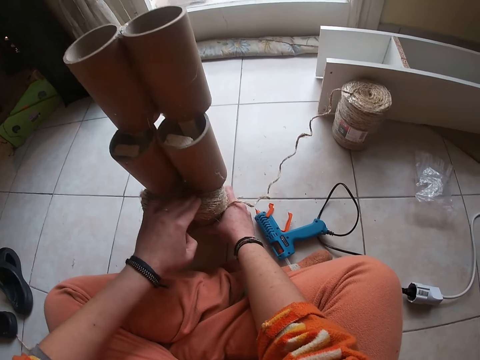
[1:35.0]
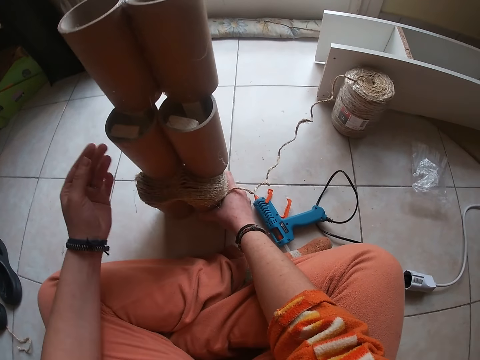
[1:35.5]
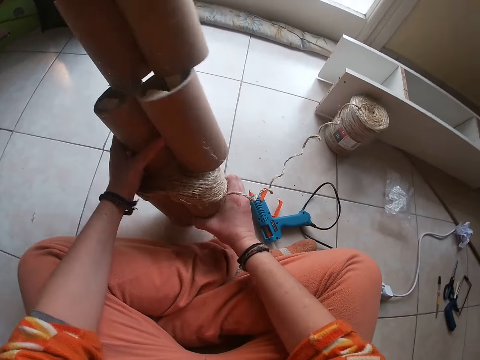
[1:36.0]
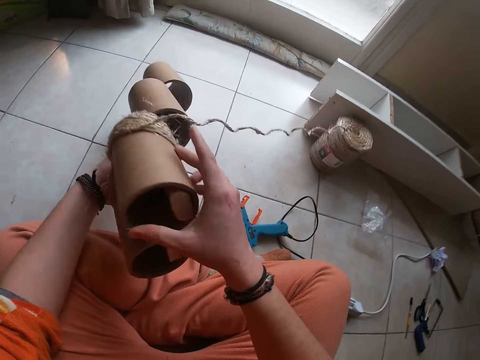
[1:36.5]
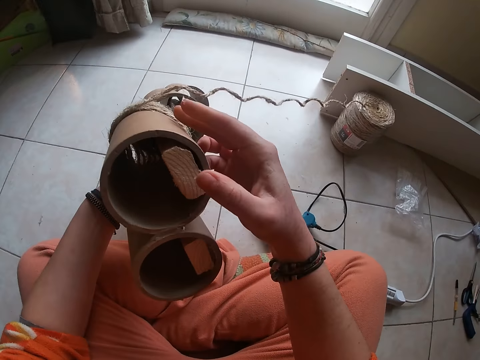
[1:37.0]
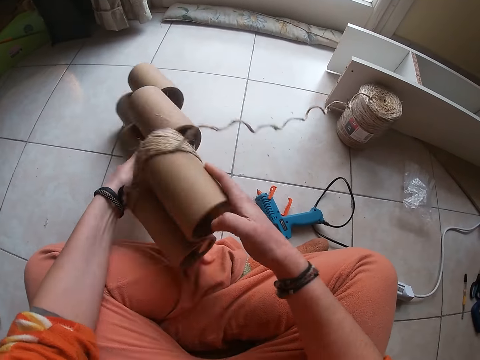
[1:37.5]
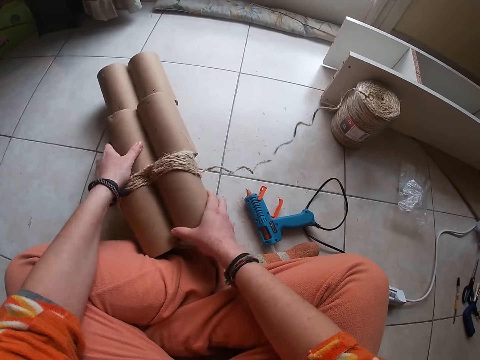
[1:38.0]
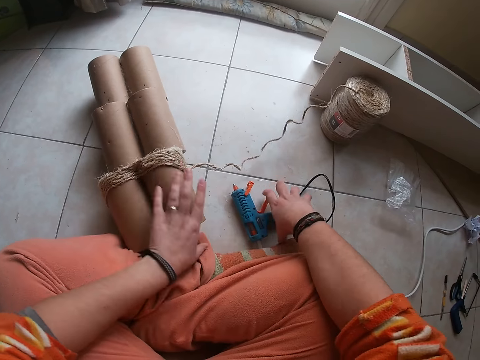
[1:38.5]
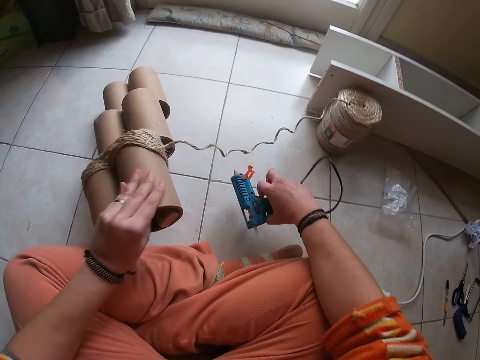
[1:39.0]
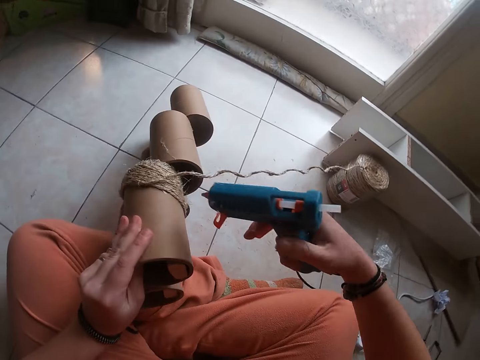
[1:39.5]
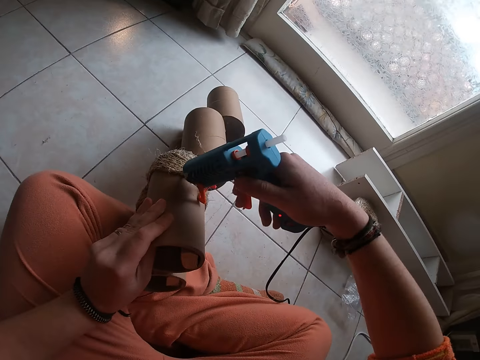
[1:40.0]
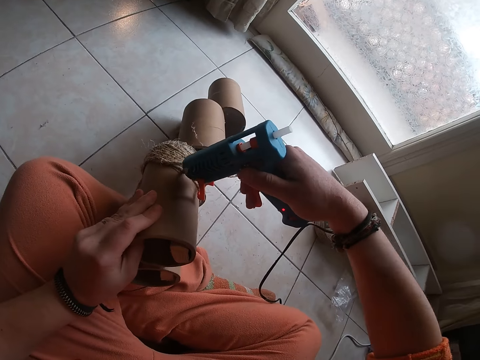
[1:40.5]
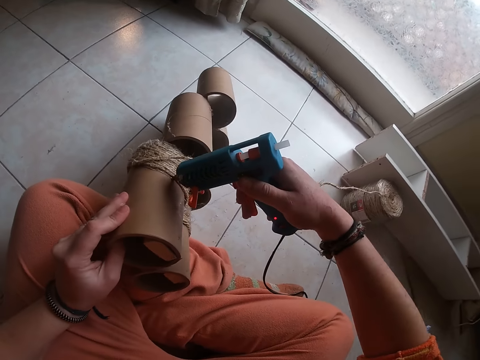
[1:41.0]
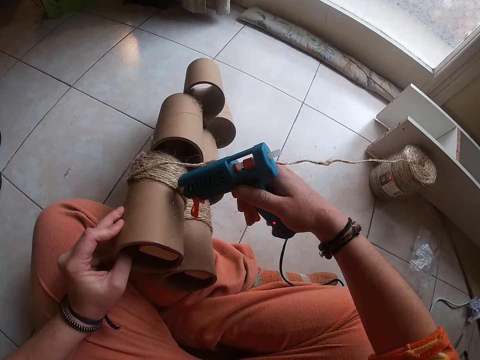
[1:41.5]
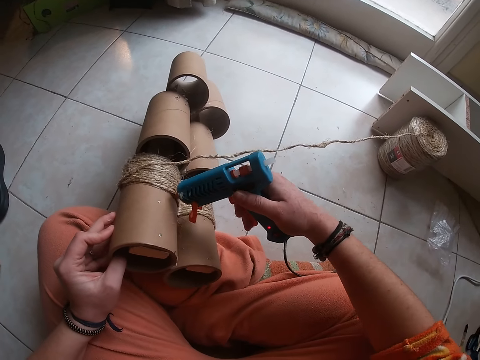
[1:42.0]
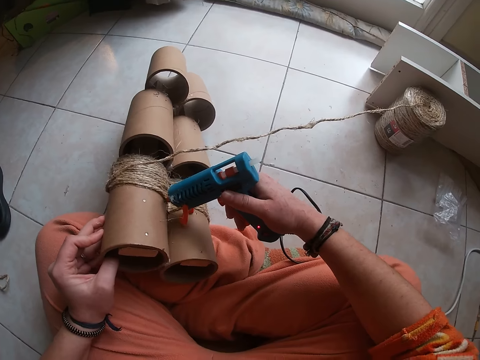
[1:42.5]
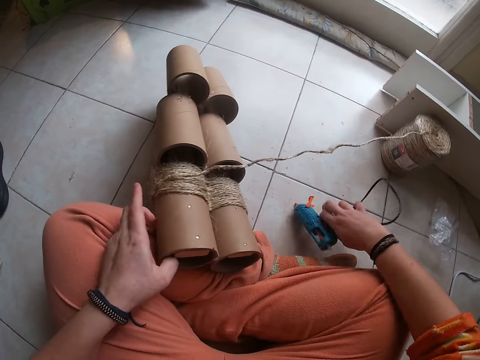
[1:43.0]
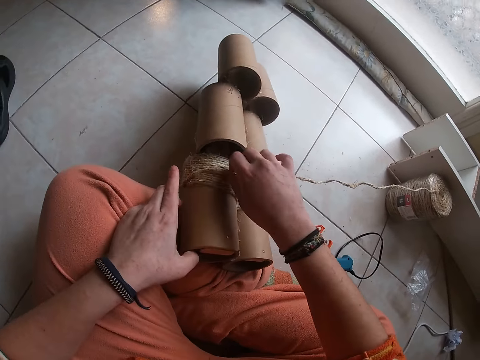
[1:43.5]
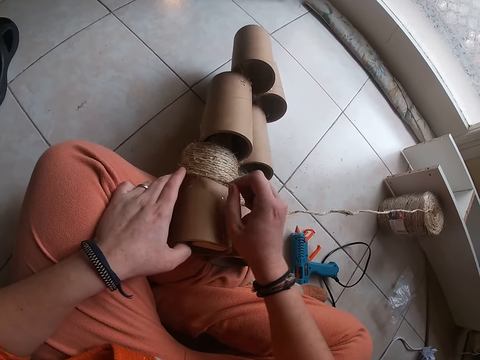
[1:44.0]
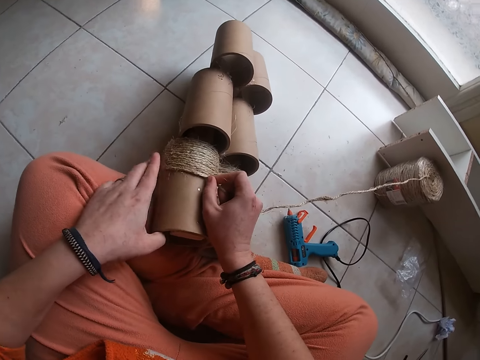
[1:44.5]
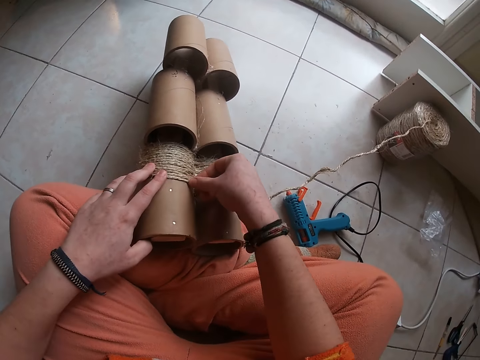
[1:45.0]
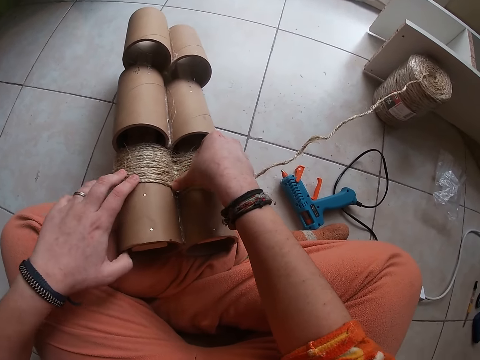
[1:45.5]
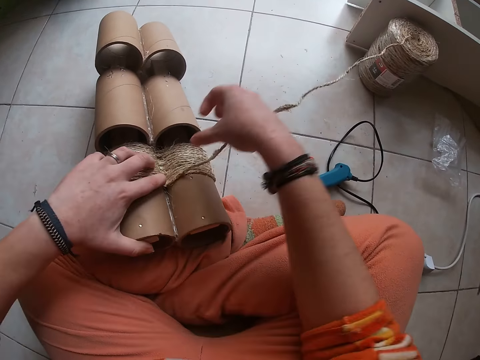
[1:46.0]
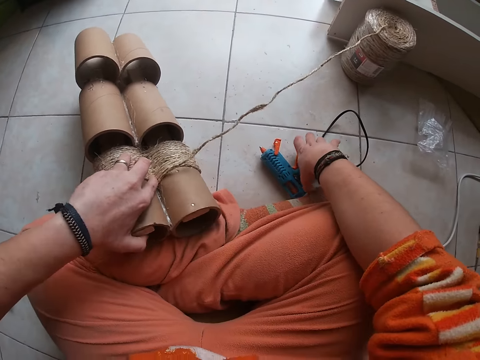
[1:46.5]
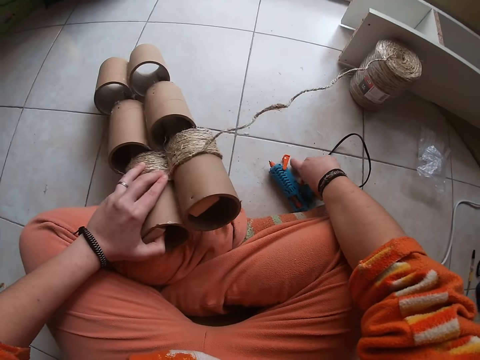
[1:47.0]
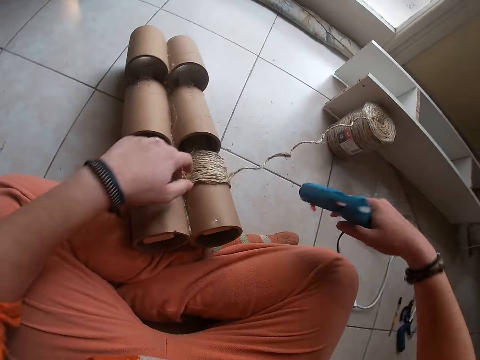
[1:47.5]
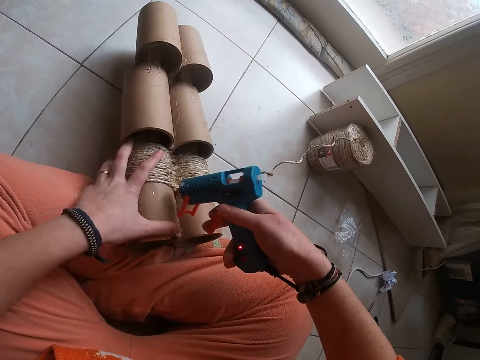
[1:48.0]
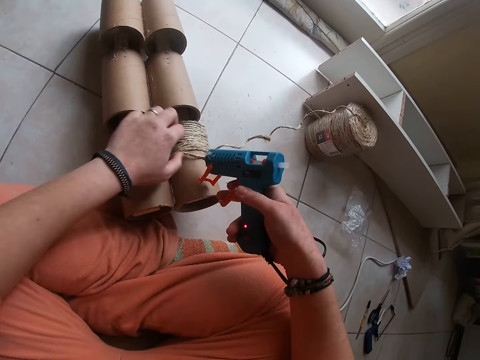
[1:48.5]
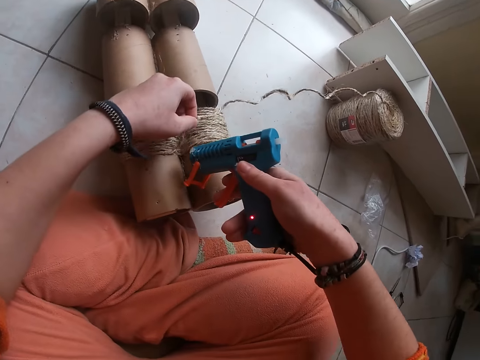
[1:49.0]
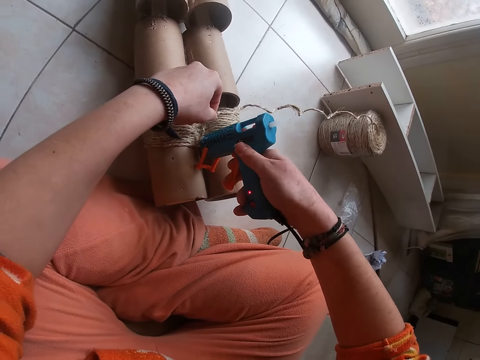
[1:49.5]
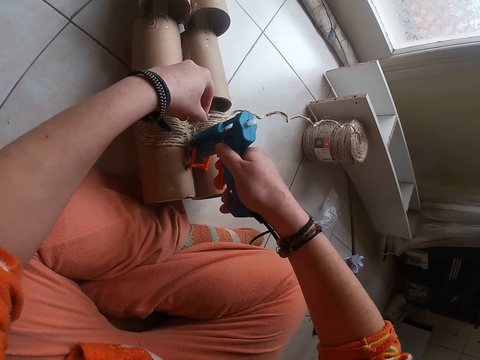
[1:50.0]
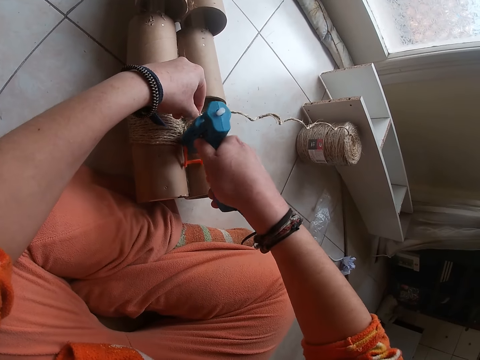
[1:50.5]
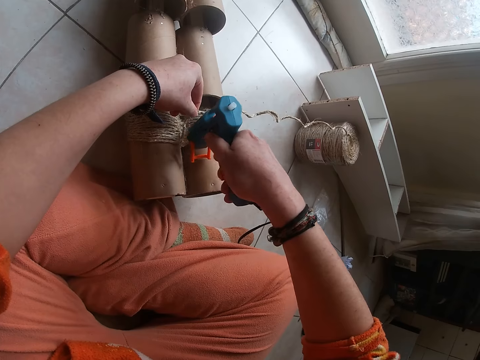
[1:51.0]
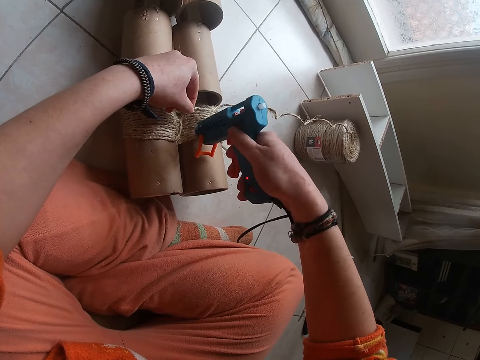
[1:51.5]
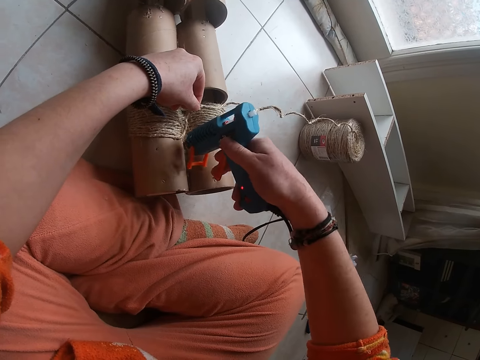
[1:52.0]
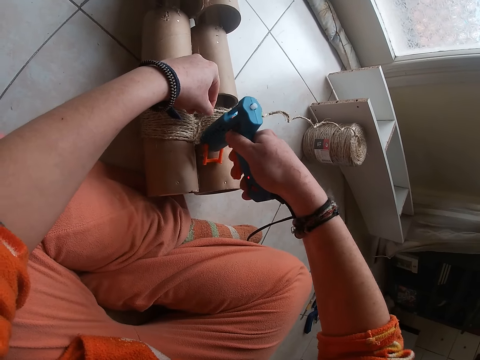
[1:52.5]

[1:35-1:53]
The camera wearer turns the craft or structure around with her hands. She stares at the structure. She drops the craft on the floor with her left hand. She picks up the hot glue gun on the floor with her right hand. She takes the craft with her left hand from the floor. She positions the structure on her legs. She applies glue on the craft with the hot glue gun in her right hand. She drops the hot glue gun on the floor with her right hand. She presses the wires on the craft with her fingers. She attaches the thread in the glue on the structure. She picks up the hot glue gun on the floor with her right hand. She moves the craft to the floor with her left hand. She applies glue on the craft with the hot glue gun in her right hand.

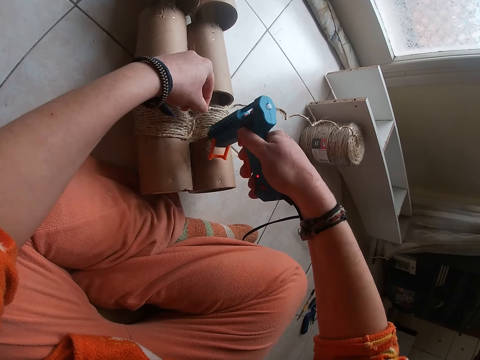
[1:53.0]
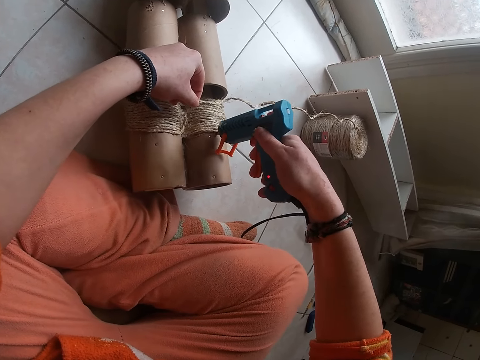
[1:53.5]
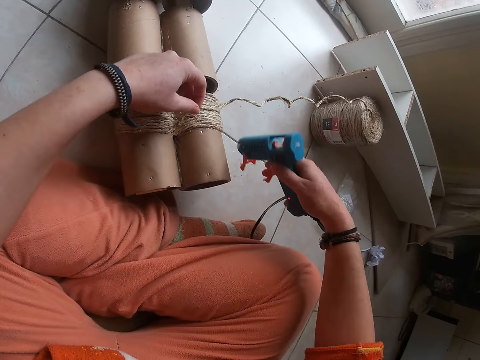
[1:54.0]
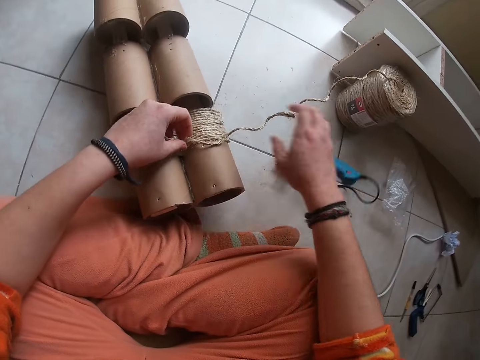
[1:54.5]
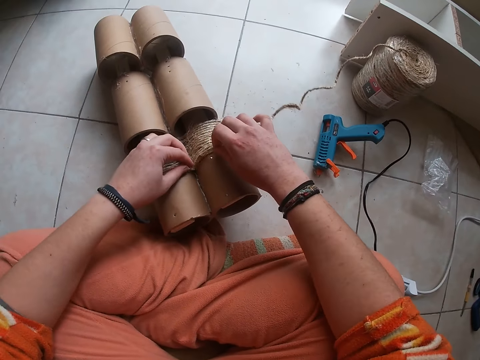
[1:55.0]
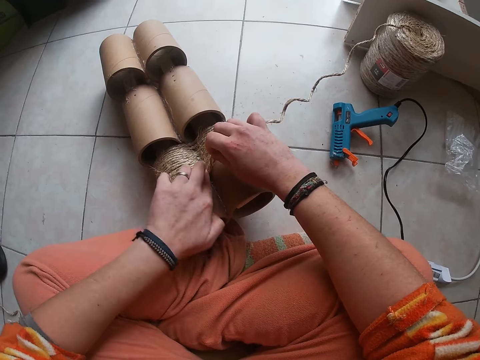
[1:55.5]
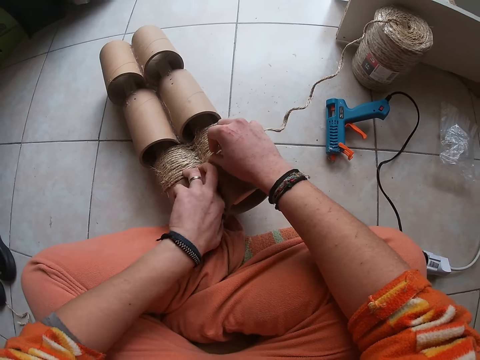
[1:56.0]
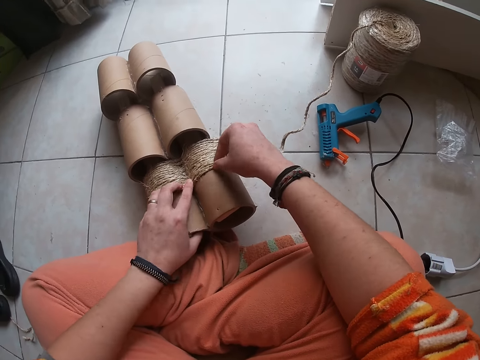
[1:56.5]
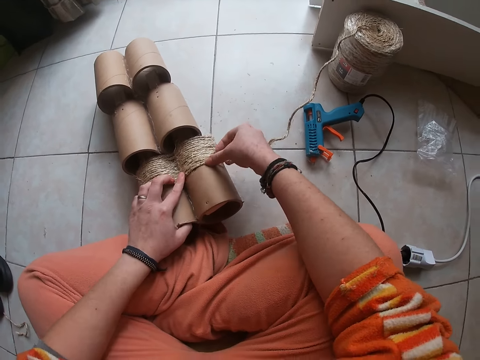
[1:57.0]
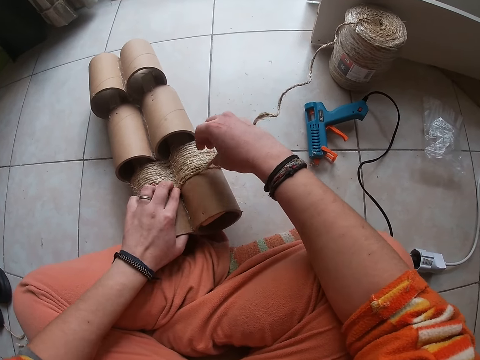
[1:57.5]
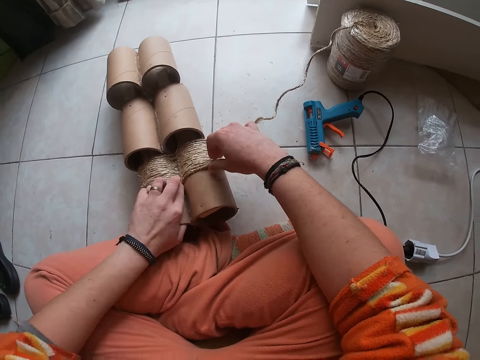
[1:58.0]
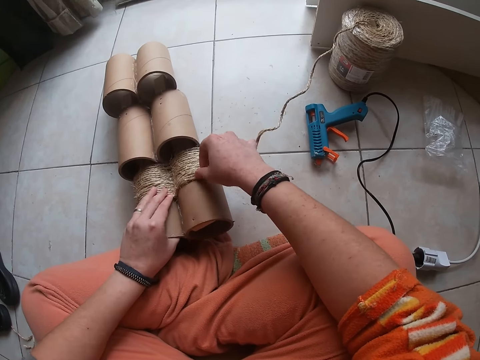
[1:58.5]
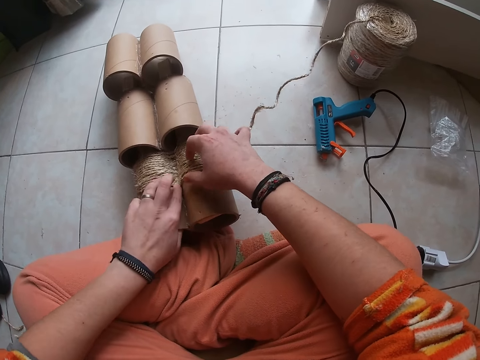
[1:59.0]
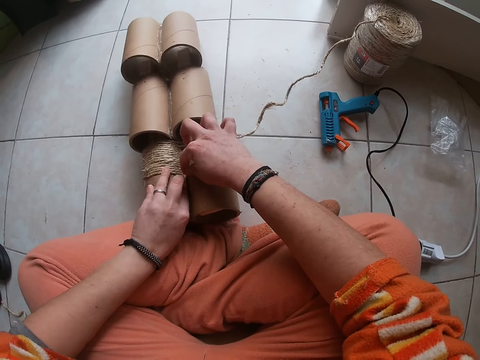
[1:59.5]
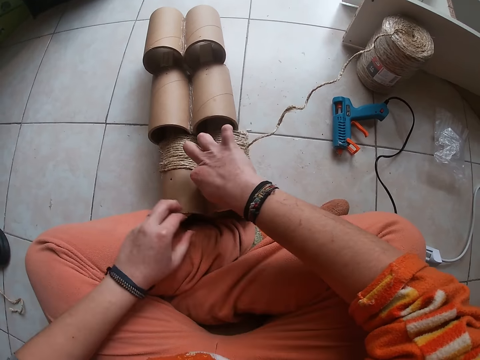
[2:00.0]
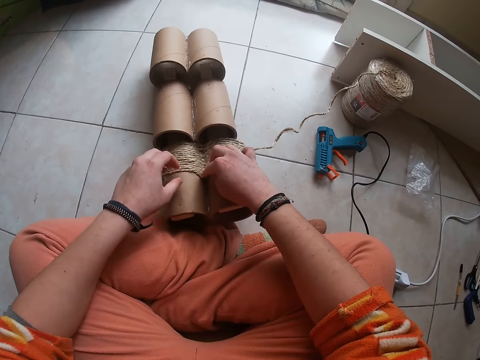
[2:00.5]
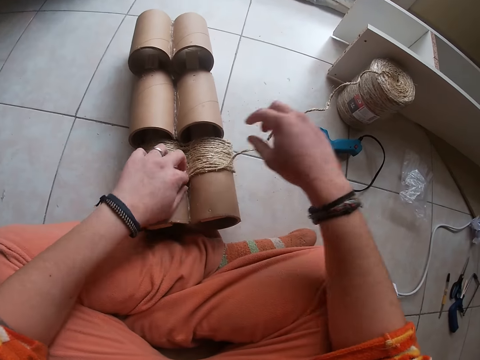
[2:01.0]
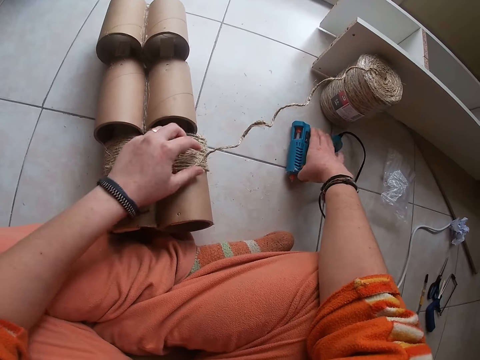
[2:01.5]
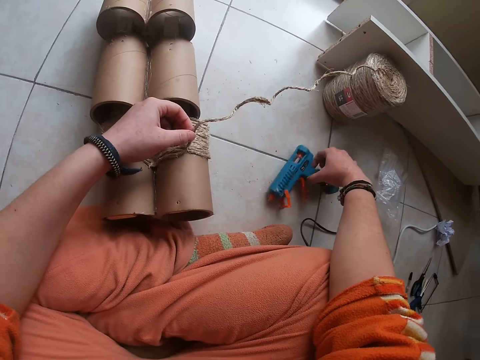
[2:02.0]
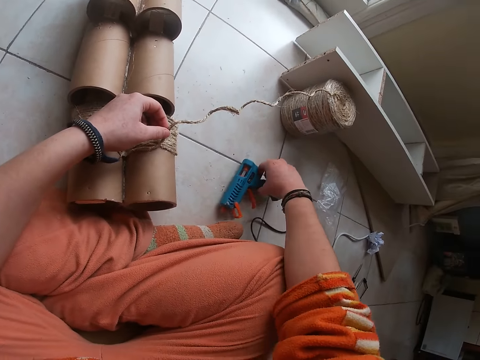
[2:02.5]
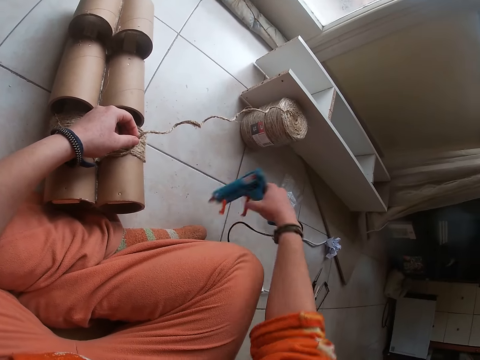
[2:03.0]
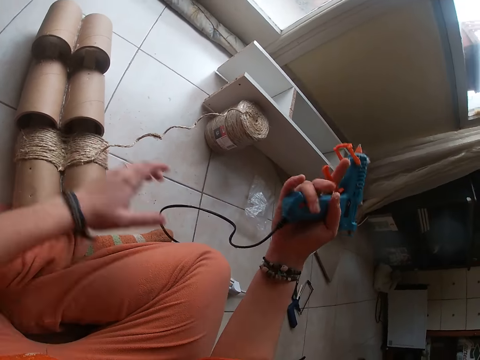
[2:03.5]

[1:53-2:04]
The camera wearer drops the hot glue gun on the floor with her right hand. She presses the wires on the craft or structure with her fingers. She attaches the thread in the glue on the structure. She picks up the hot glue gun on the floor with her right hand.
